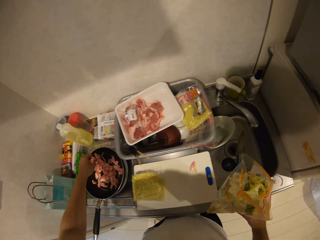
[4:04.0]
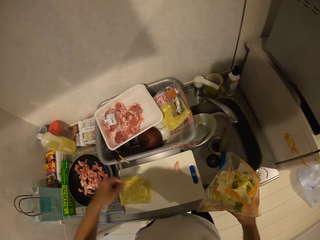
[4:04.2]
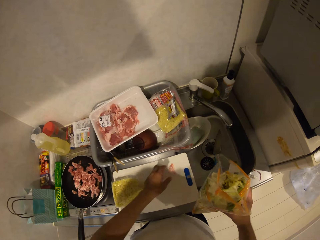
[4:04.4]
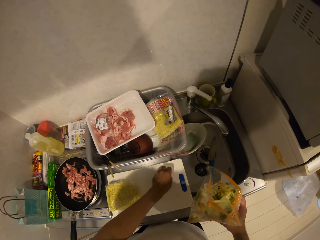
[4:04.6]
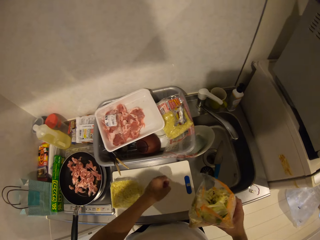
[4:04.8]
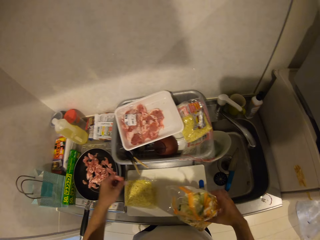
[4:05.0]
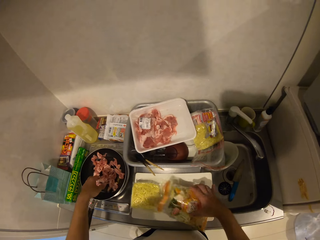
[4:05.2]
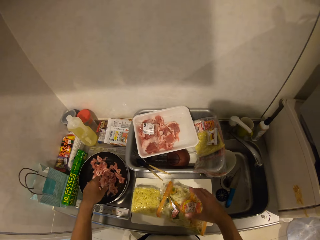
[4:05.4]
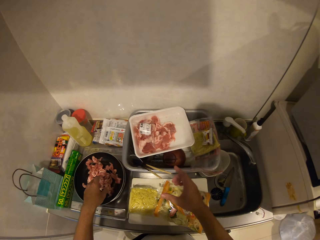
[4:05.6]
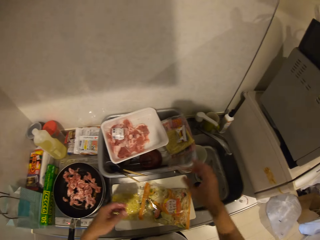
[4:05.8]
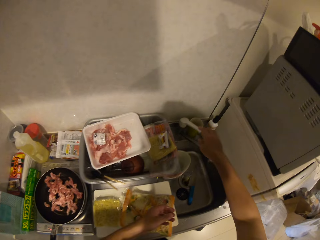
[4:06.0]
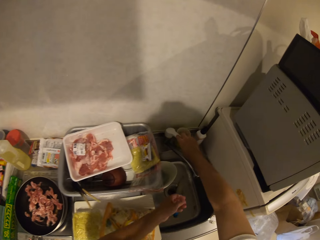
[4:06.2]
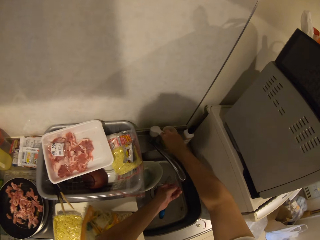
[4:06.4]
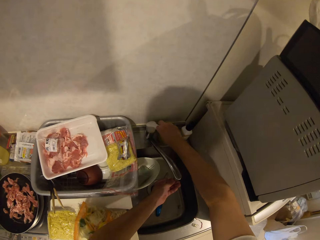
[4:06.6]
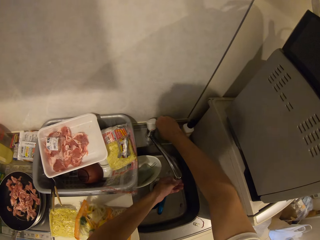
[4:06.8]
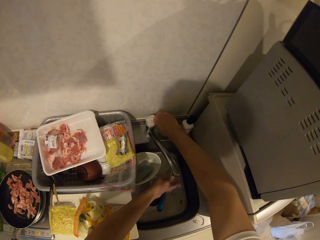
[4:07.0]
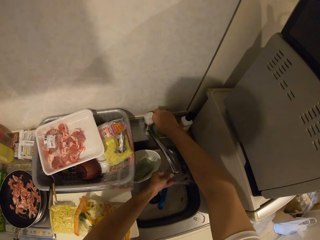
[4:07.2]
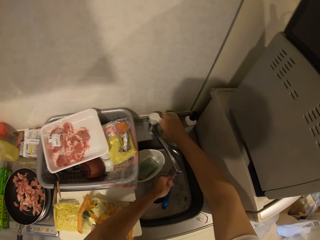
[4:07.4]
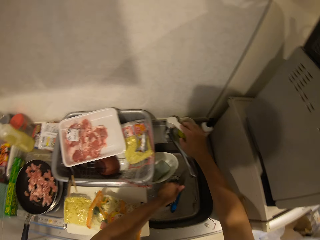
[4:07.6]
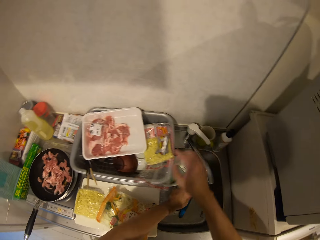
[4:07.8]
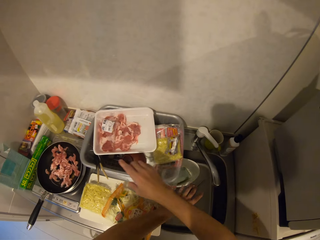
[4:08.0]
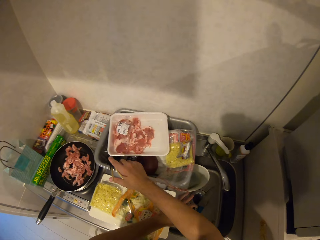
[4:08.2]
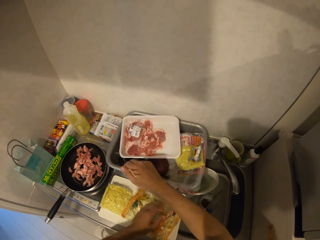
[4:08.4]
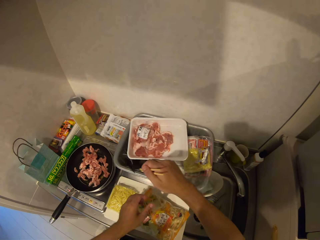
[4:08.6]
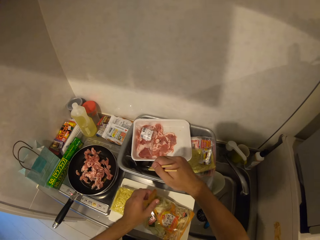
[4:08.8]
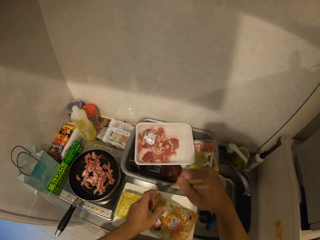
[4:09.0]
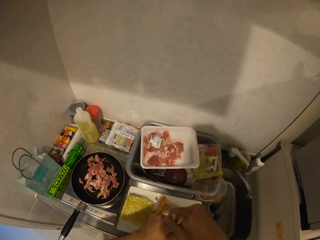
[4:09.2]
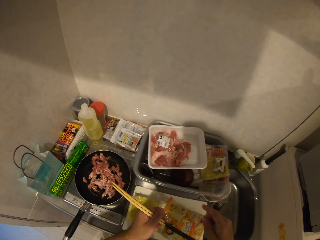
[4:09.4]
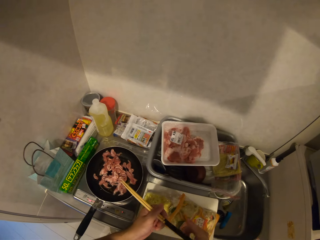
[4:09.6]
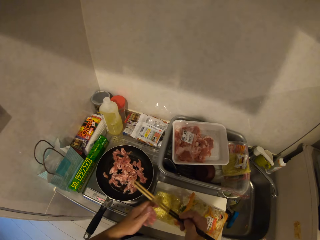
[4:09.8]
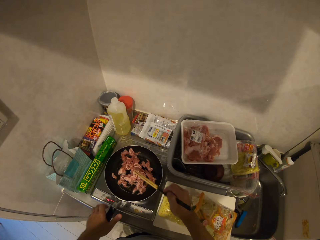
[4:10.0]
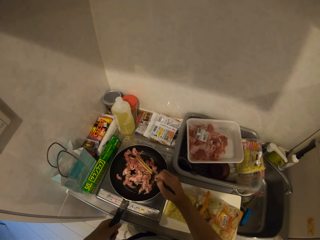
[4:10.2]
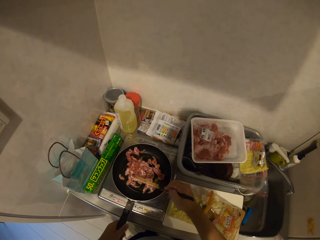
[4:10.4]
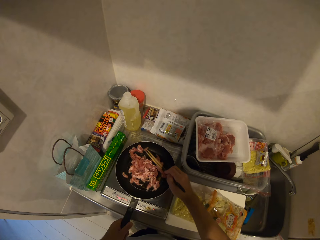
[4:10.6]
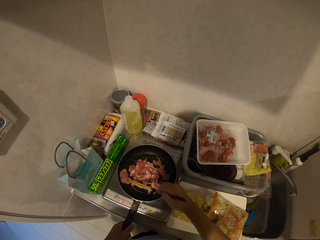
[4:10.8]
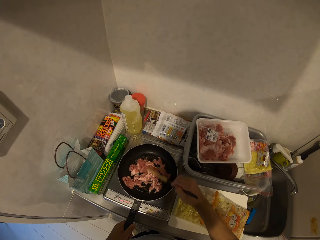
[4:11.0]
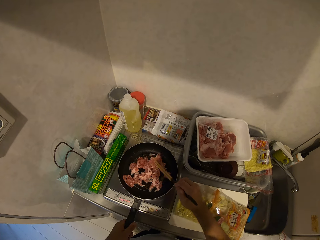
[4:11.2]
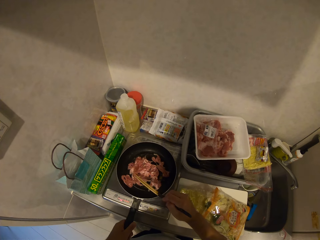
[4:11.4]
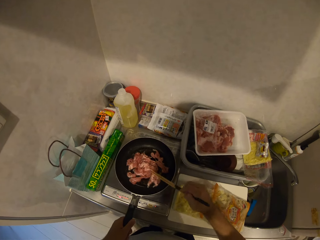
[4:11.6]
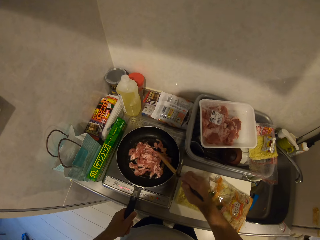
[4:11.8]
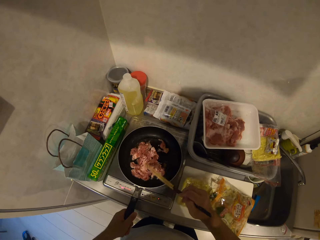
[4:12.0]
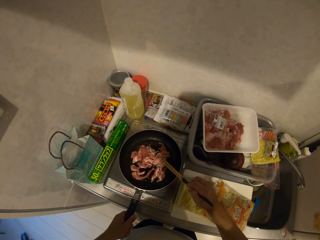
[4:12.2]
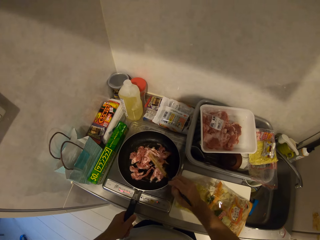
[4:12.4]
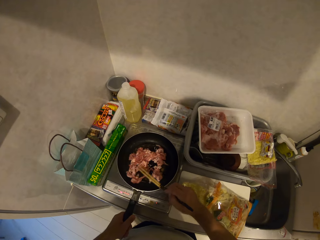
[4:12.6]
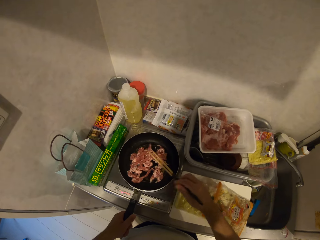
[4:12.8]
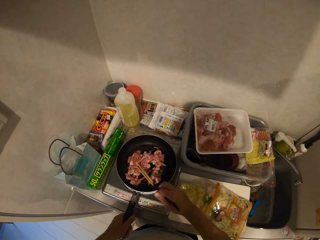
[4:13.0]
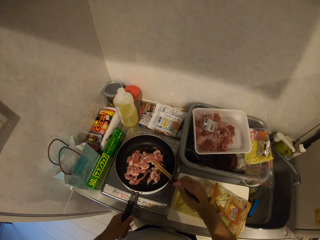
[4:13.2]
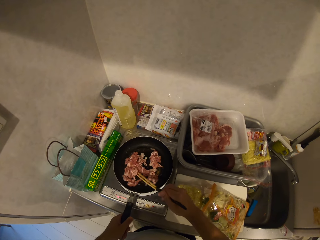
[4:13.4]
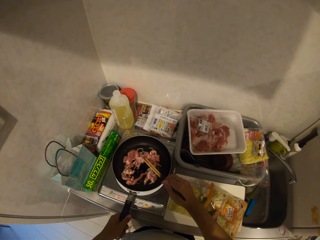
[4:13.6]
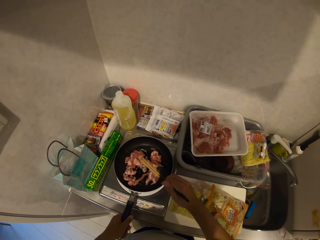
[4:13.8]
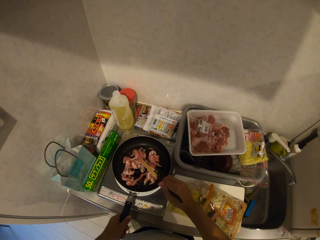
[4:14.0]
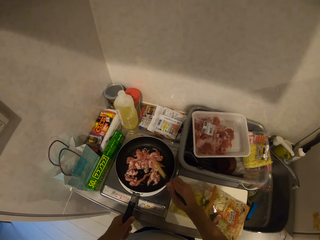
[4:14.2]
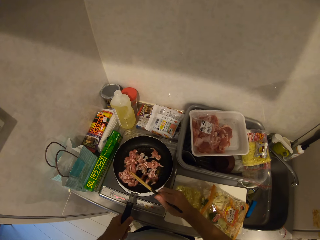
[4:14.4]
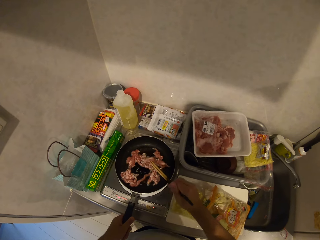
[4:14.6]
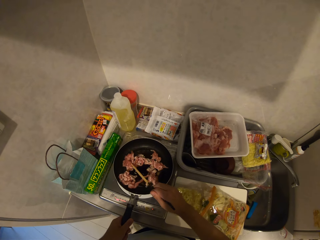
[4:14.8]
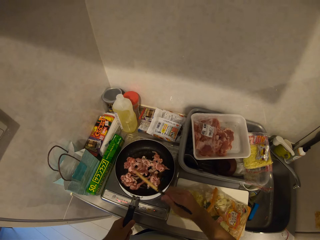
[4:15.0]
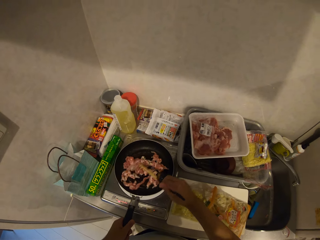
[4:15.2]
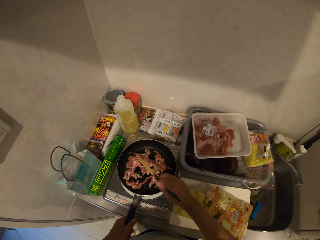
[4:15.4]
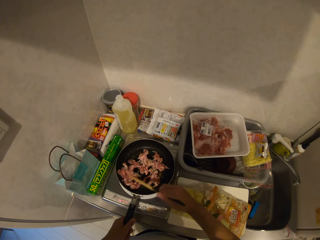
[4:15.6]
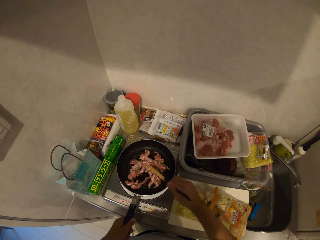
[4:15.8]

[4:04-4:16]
The camera wearer picks meat pieces. He drops the pack of salad on the cabinet. He puts the meat in the pan. He opens the tap. He cleans his left hand with the running water. He closes the tap. He picks up the stirring sticks. He holds the handle of the frying pan with his left hand. He stirs the meat with the chopstick.

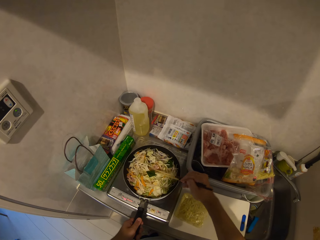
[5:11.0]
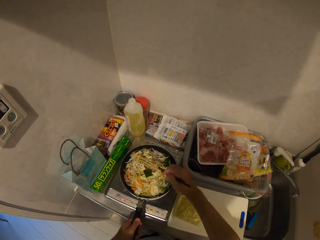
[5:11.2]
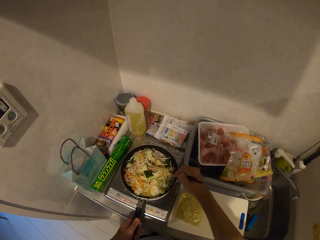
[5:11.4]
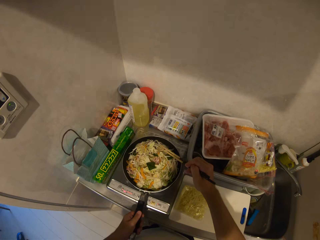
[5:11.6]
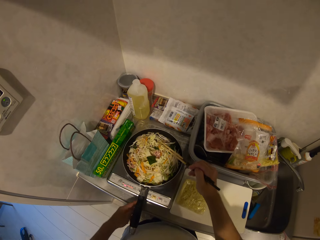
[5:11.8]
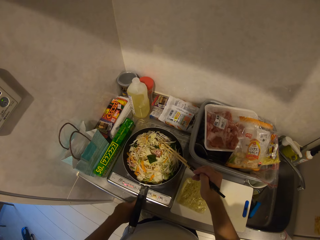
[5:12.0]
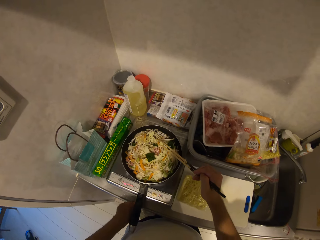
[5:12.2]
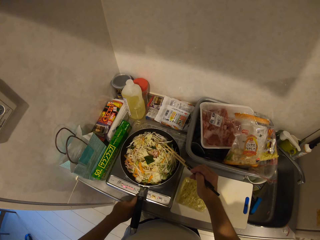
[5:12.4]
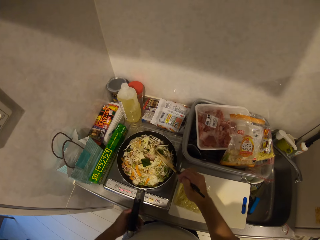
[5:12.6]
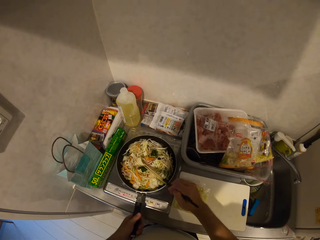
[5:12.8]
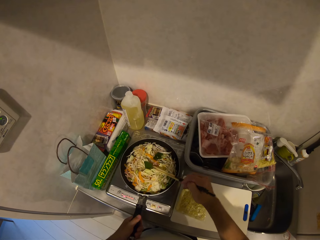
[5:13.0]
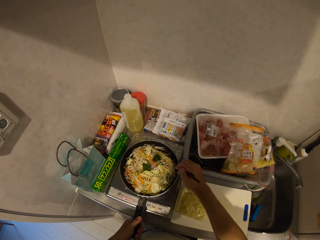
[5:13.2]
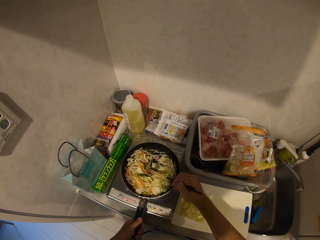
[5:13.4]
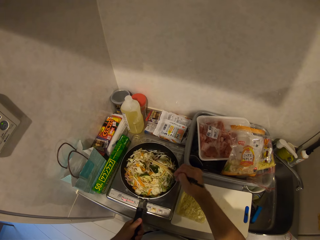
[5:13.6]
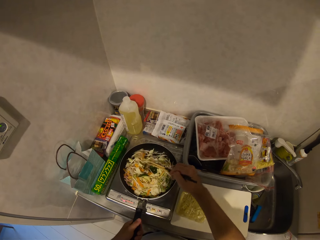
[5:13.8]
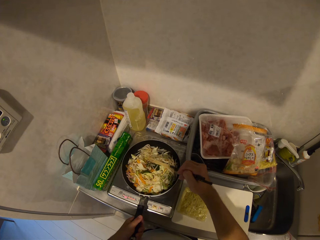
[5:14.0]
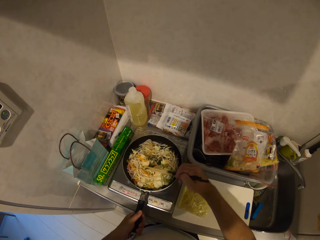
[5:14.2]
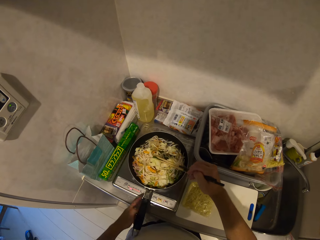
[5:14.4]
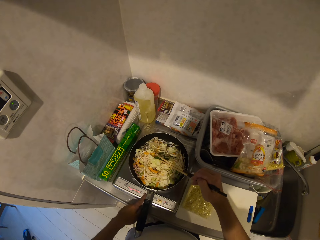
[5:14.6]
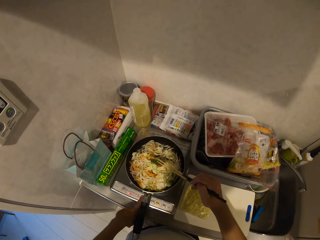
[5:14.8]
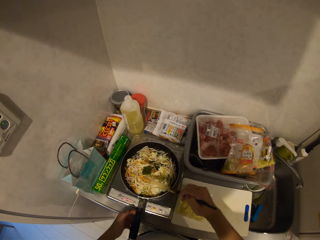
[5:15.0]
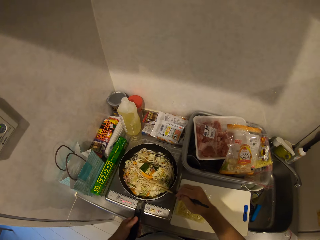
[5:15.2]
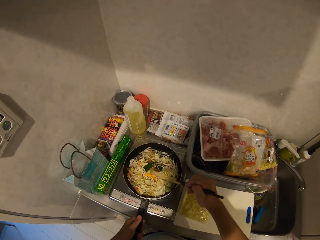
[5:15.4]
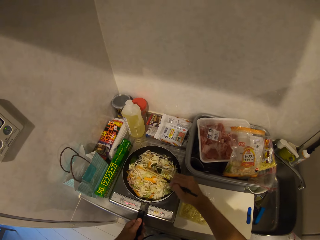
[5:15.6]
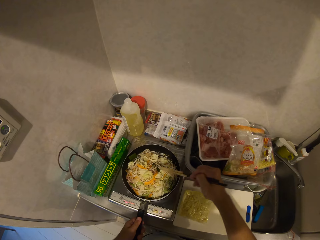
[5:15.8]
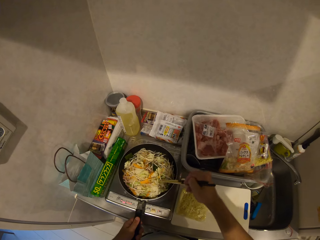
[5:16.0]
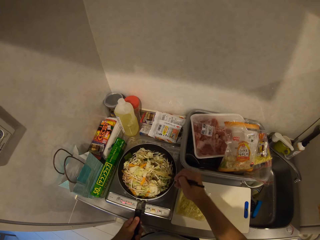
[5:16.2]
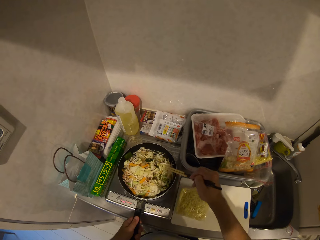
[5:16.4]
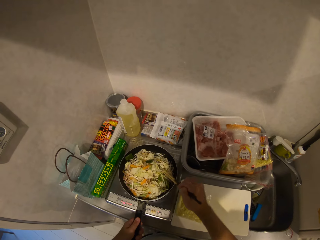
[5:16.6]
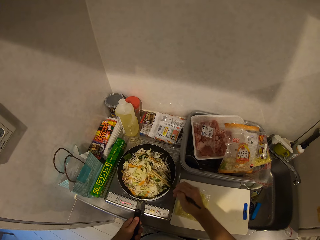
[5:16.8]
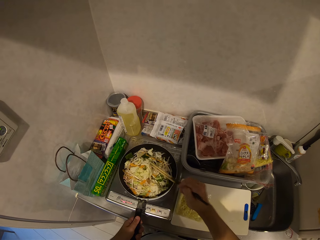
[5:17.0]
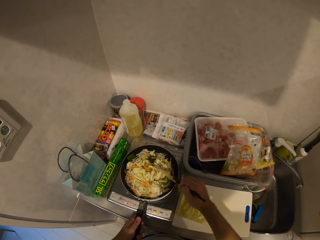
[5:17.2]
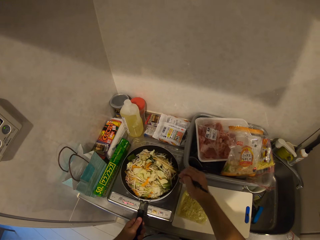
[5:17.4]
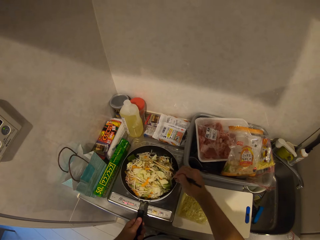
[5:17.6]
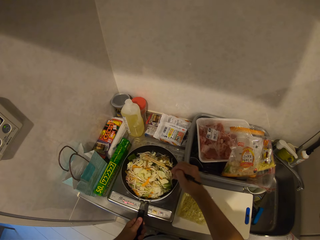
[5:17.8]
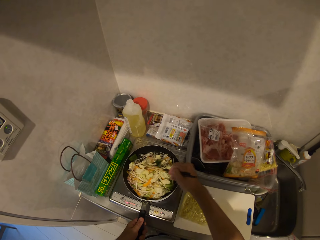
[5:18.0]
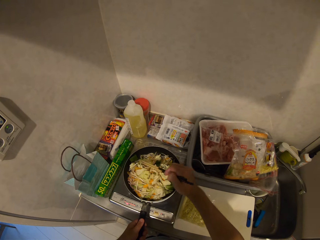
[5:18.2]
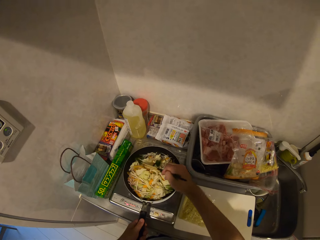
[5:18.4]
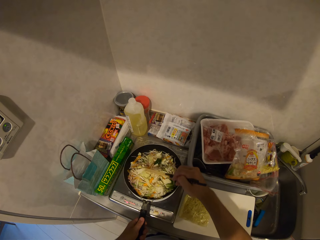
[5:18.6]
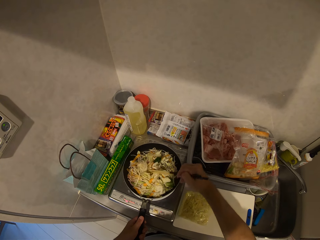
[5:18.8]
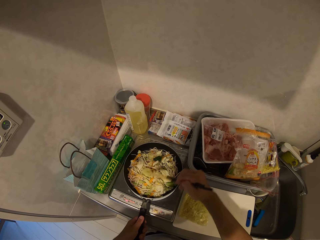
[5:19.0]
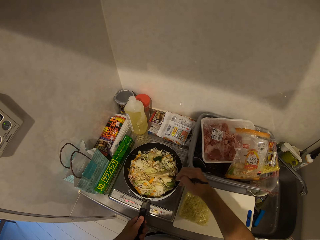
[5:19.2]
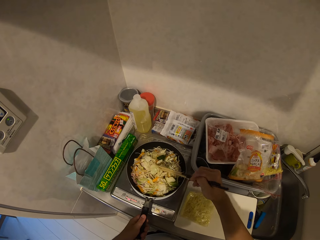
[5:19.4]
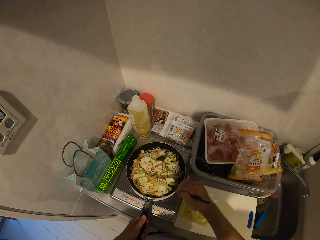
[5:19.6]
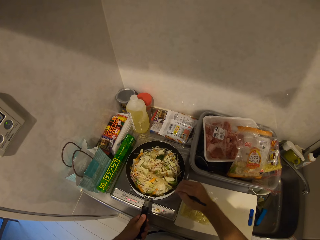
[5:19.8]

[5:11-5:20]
The camera wearer operates the cooker. They operate the cooker again. They stir the fry.
